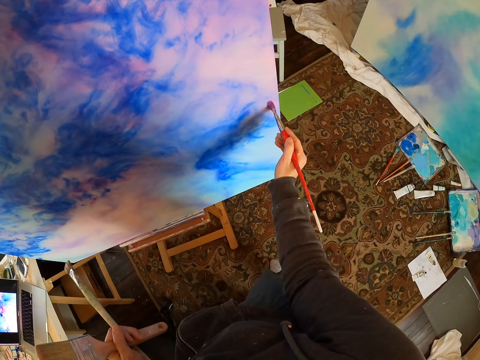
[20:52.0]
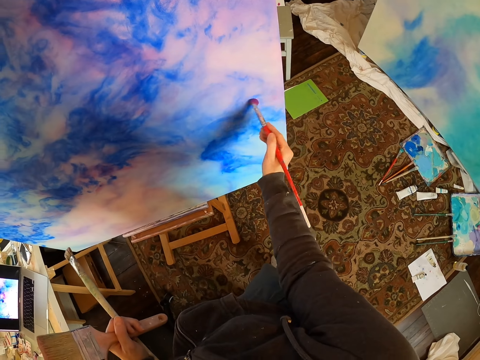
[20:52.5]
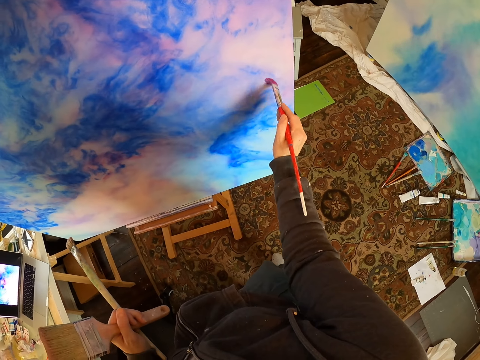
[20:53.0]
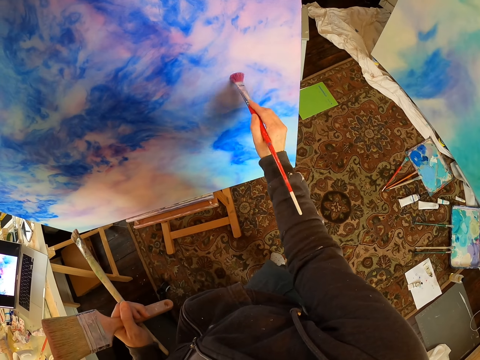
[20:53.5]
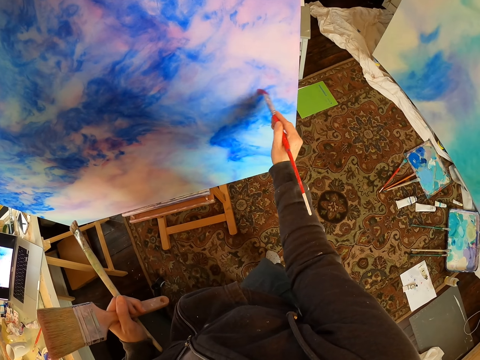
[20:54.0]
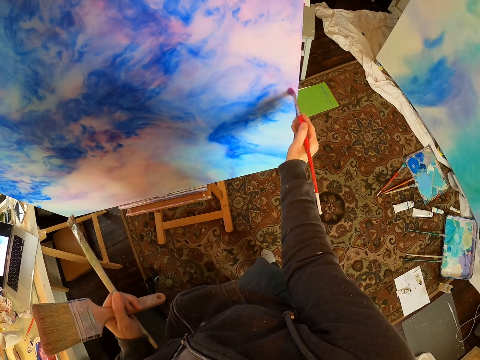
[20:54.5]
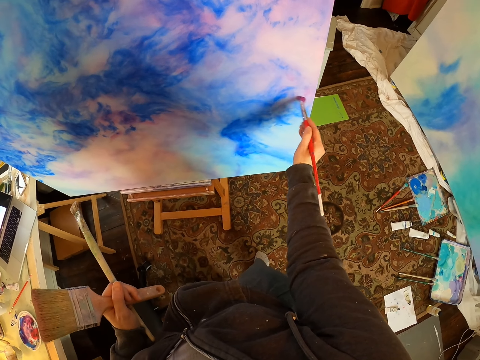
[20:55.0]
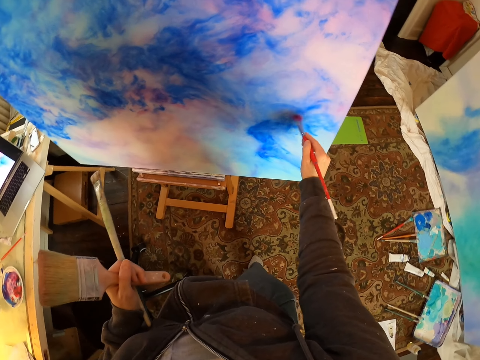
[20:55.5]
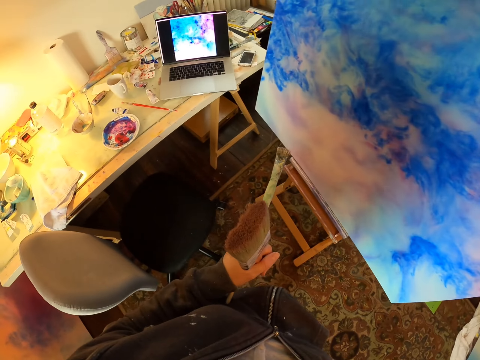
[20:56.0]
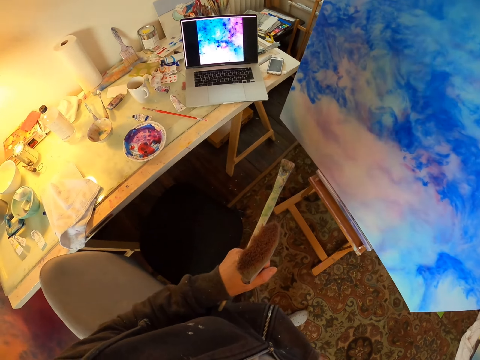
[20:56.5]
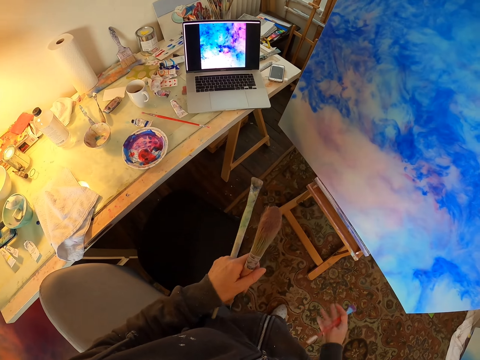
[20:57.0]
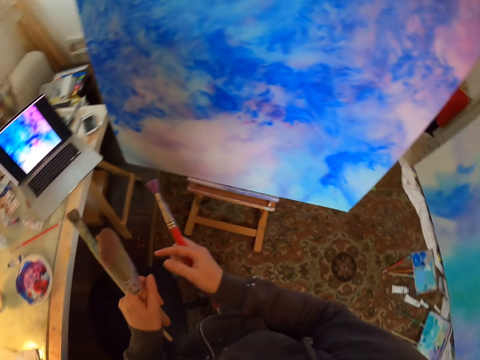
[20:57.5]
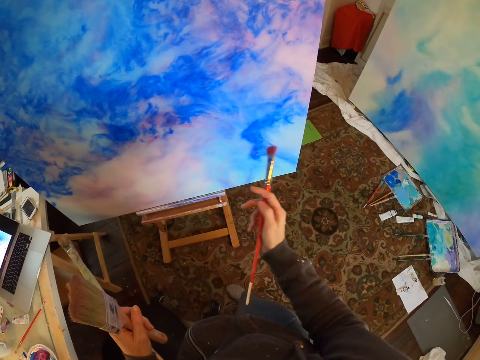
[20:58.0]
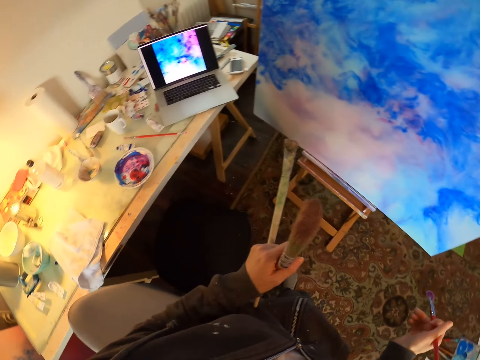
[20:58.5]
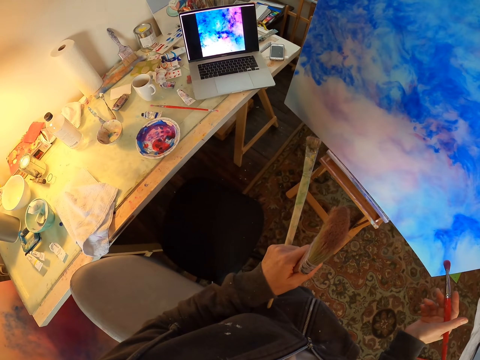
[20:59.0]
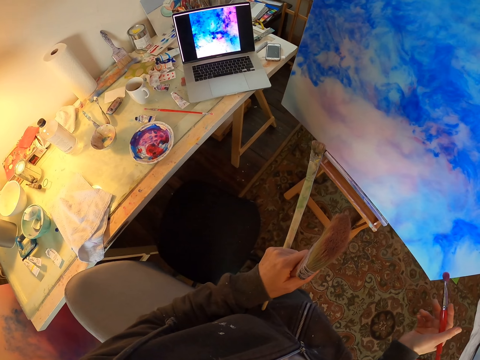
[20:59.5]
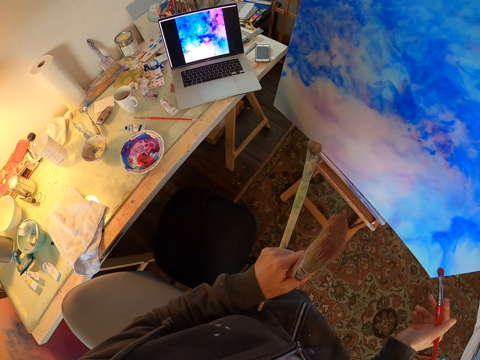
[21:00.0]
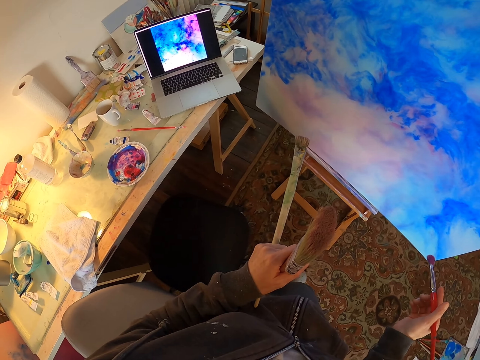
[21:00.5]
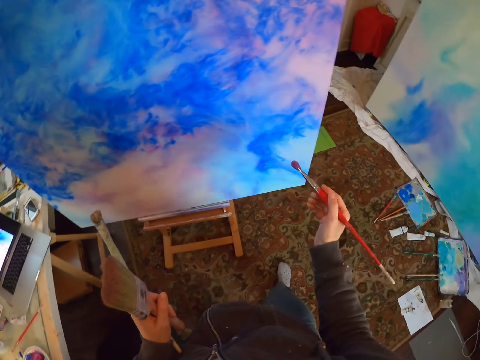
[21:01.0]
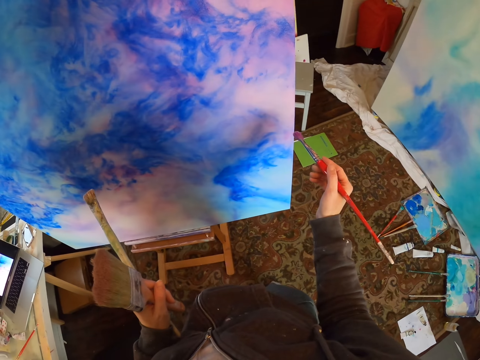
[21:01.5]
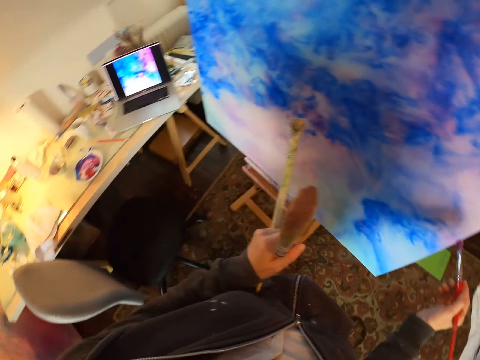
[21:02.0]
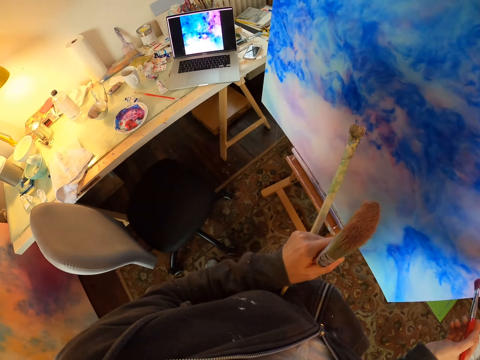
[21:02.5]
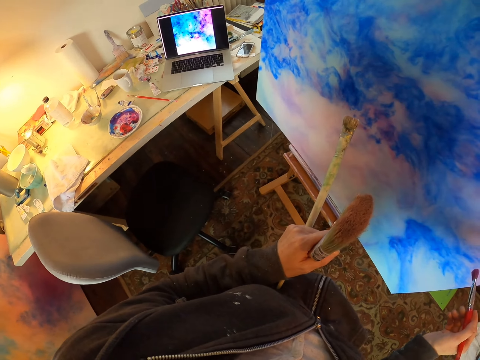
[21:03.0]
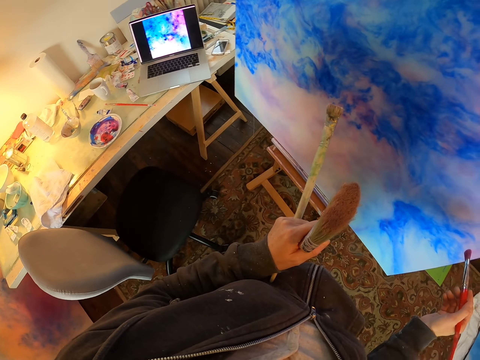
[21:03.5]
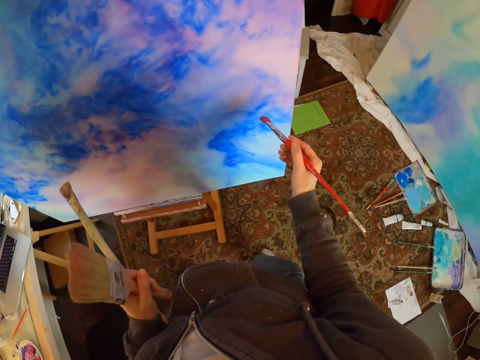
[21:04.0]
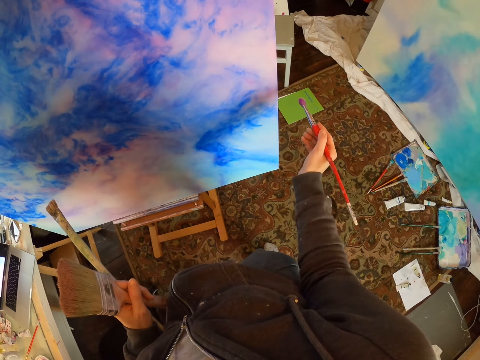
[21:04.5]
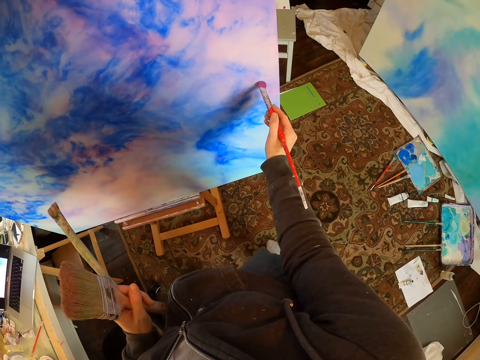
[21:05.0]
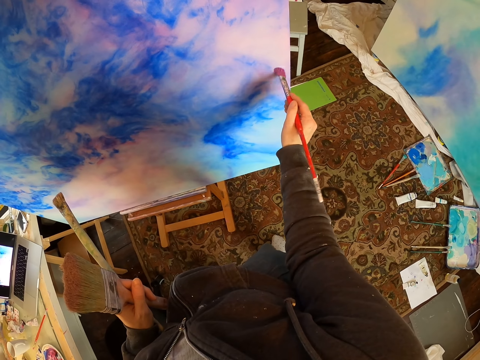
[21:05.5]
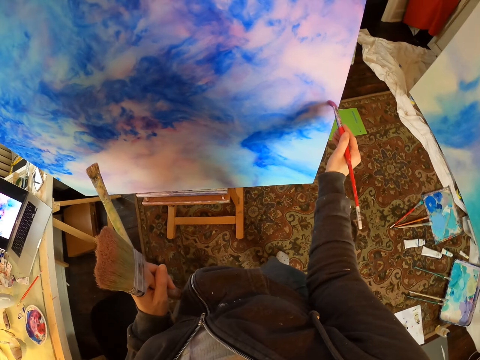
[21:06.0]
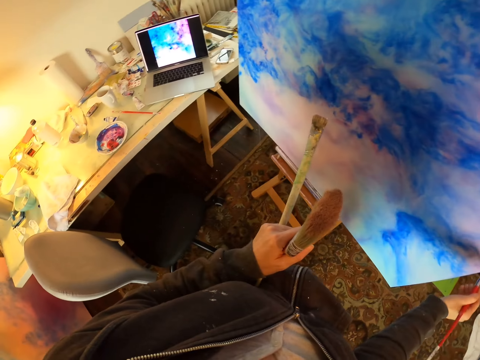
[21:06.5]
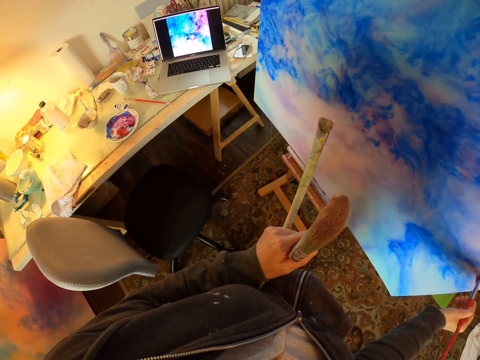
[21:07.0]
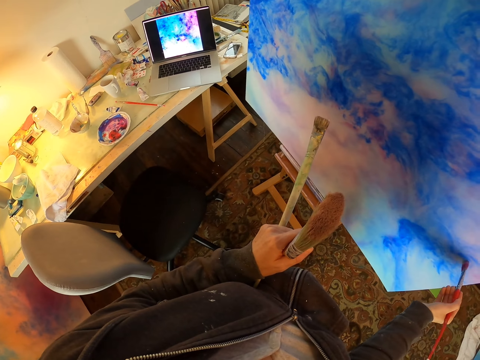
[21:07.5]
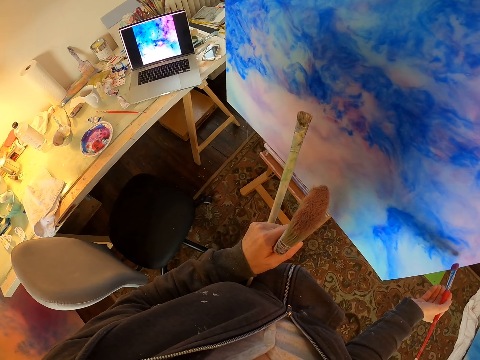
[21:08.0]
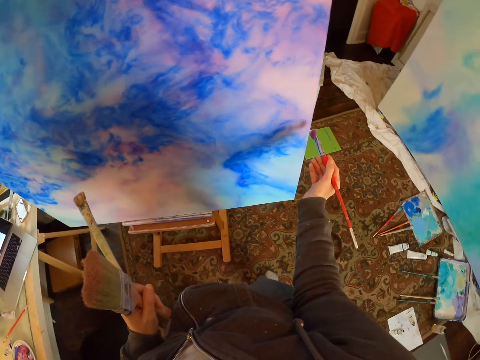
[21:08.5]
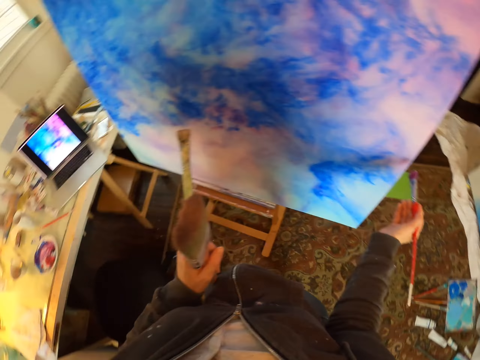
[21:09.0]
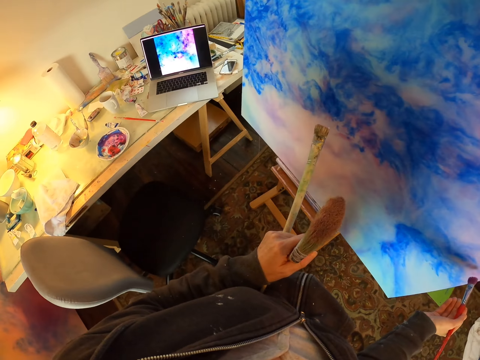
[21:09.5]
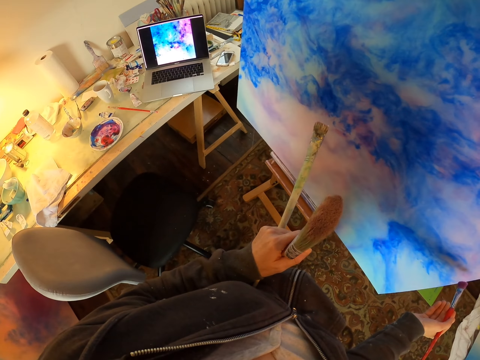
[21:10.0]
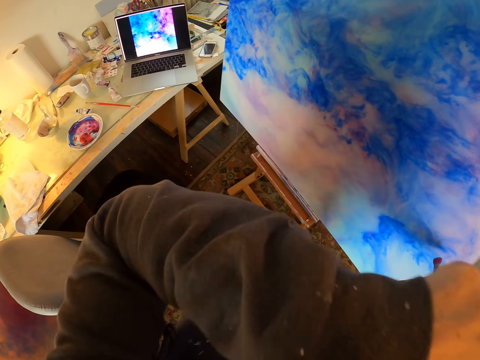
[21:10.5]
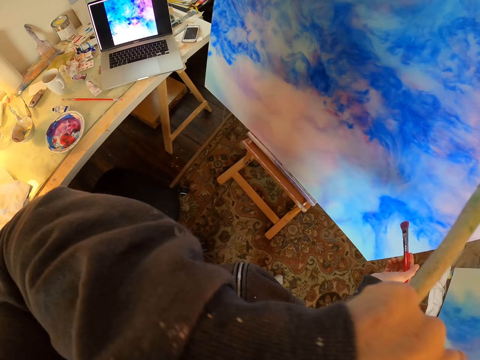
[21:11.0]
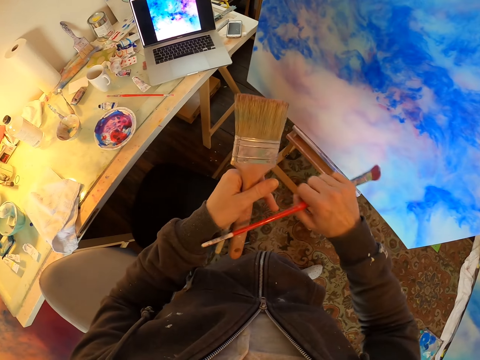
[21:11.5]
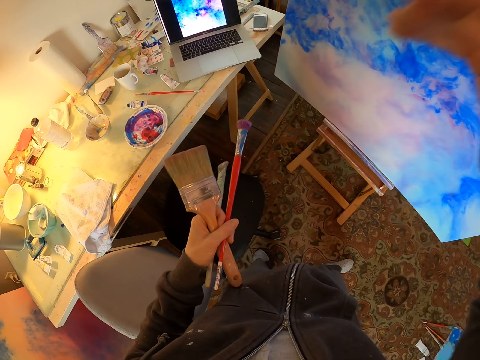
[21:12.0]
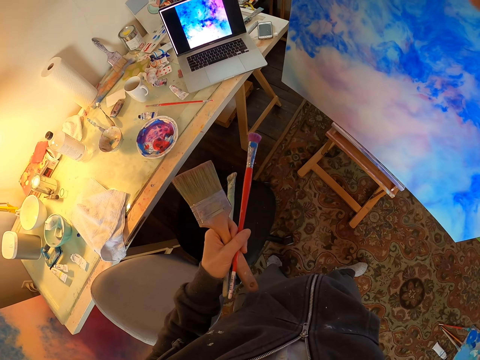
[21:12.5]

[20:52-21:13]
The camera wearer paints on the paint board. She looks at the laptop screen. She paints. She paints on the paint board. She looks at the laptop screen. She wipes her face. She puts the brush in the hand.
